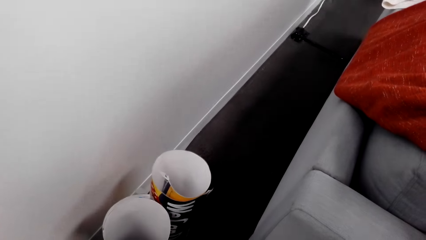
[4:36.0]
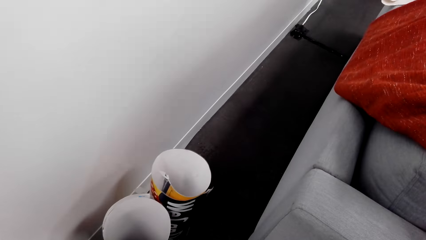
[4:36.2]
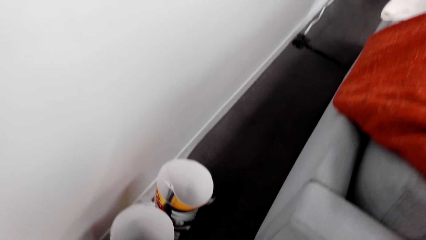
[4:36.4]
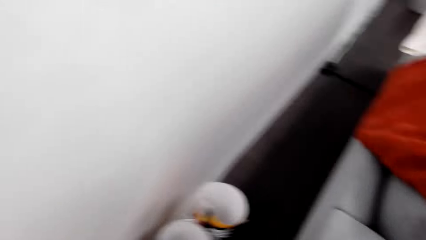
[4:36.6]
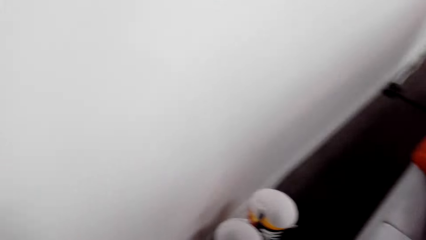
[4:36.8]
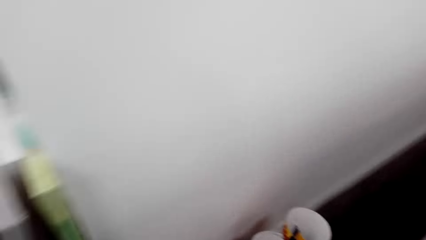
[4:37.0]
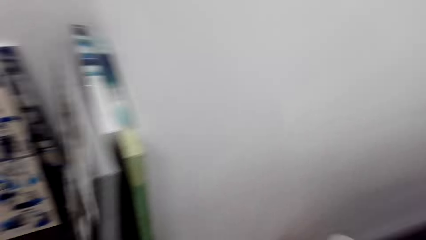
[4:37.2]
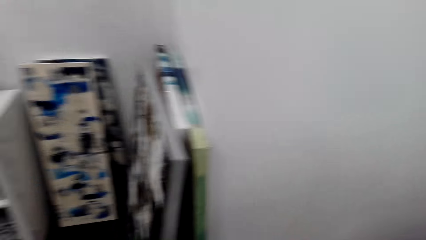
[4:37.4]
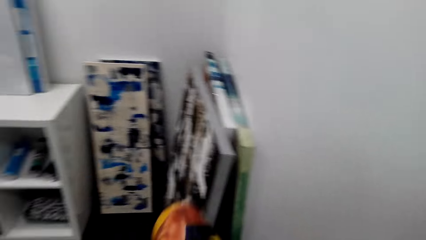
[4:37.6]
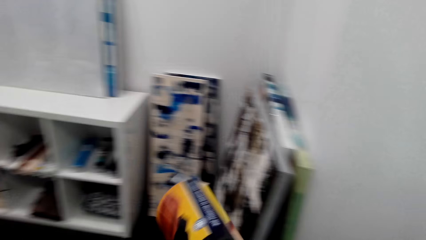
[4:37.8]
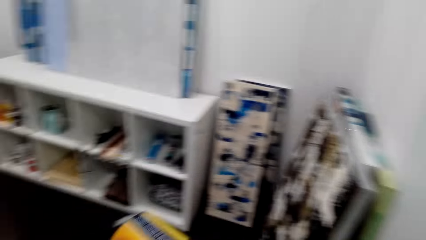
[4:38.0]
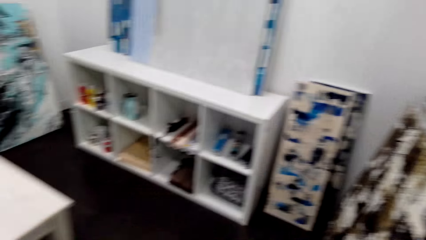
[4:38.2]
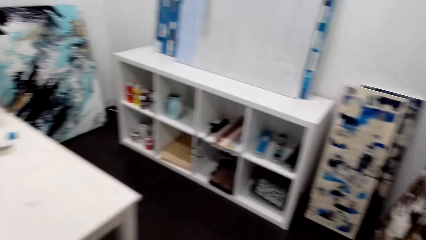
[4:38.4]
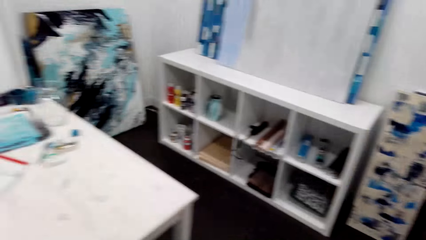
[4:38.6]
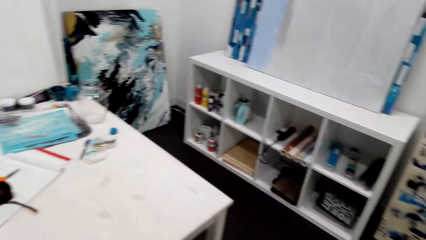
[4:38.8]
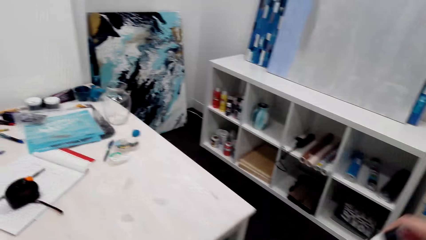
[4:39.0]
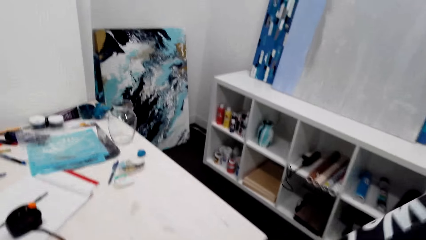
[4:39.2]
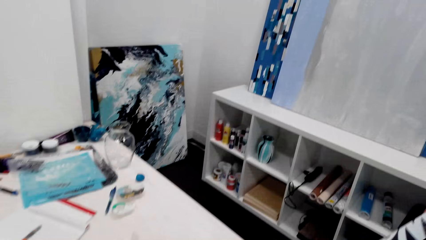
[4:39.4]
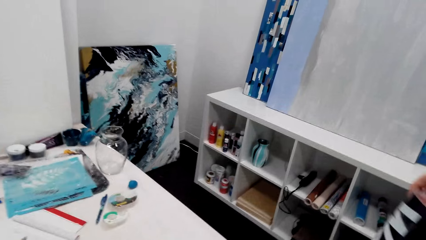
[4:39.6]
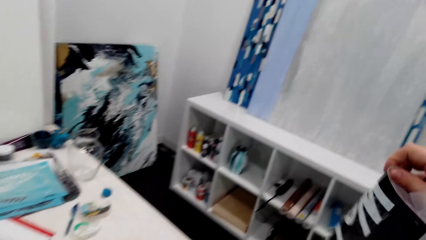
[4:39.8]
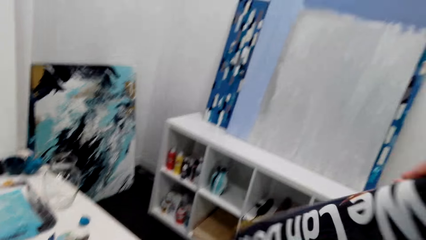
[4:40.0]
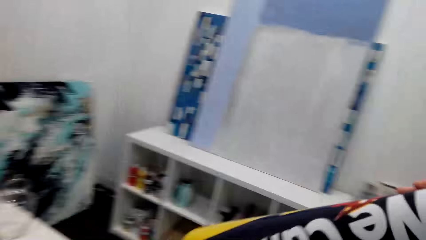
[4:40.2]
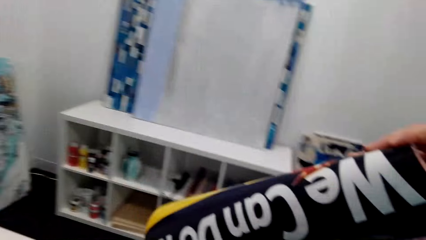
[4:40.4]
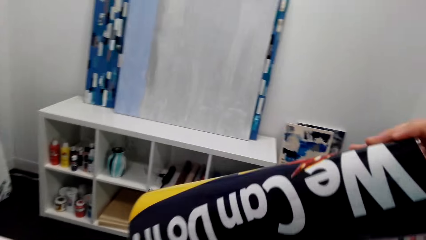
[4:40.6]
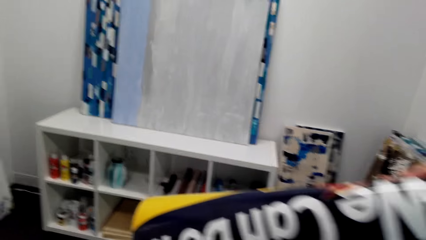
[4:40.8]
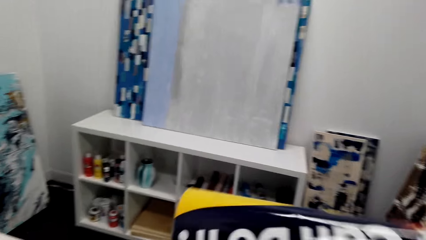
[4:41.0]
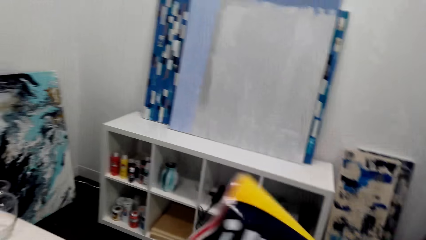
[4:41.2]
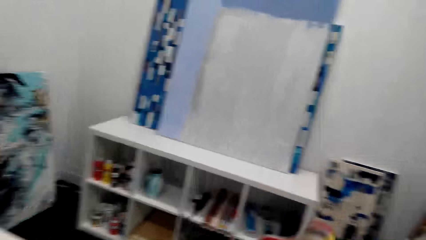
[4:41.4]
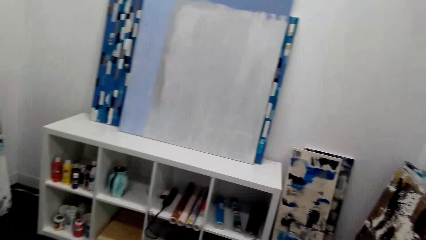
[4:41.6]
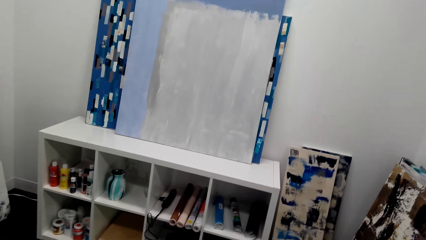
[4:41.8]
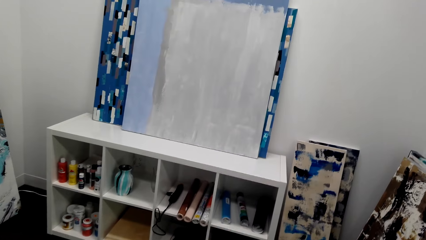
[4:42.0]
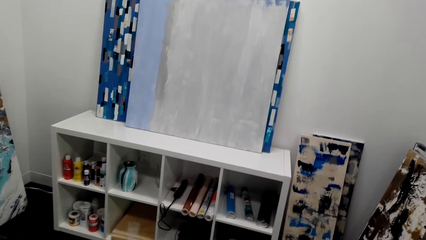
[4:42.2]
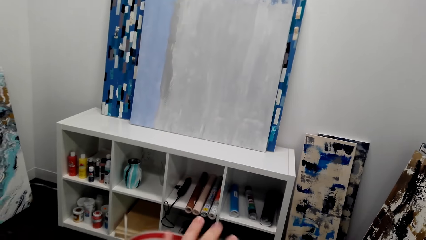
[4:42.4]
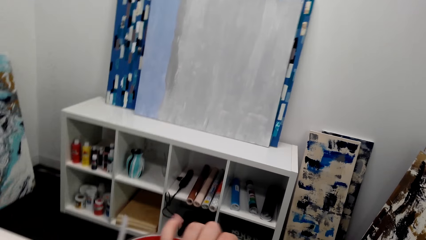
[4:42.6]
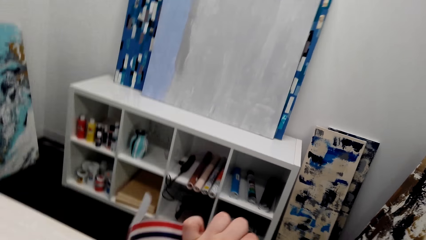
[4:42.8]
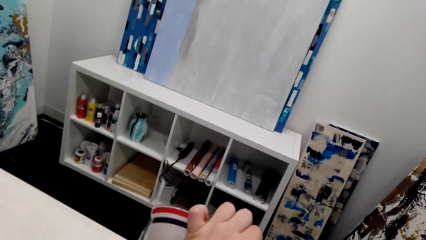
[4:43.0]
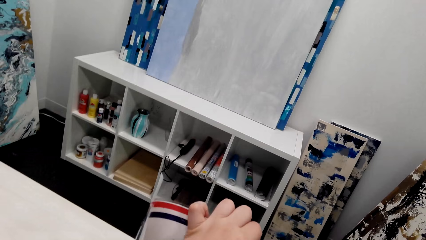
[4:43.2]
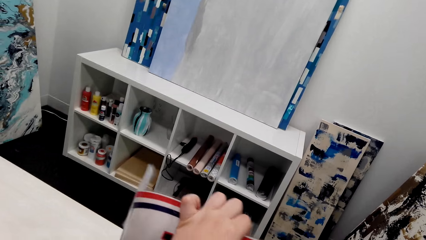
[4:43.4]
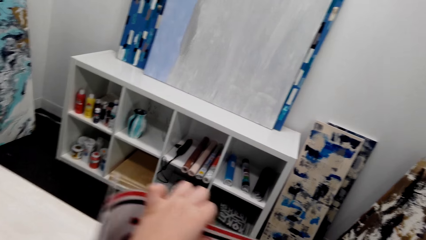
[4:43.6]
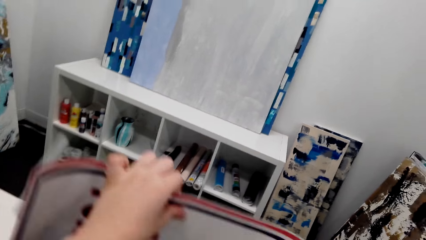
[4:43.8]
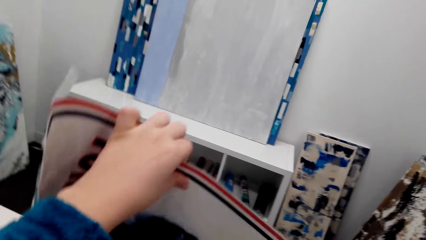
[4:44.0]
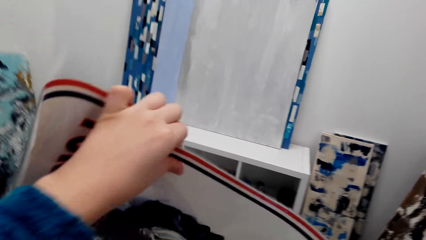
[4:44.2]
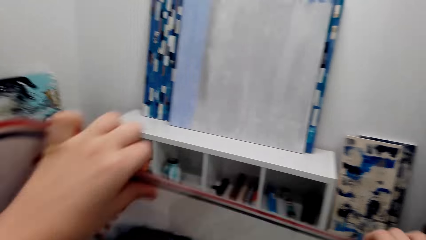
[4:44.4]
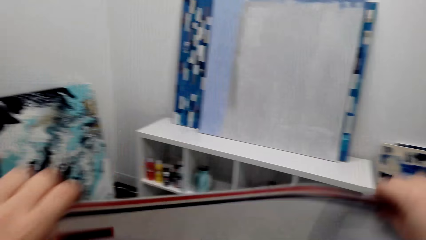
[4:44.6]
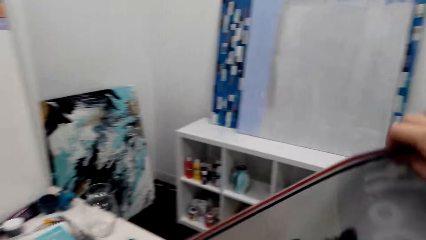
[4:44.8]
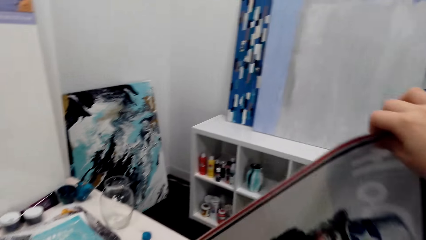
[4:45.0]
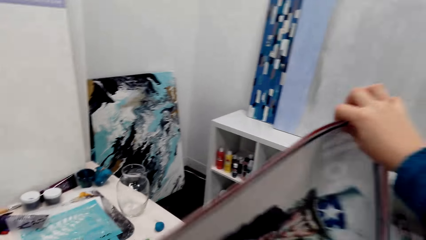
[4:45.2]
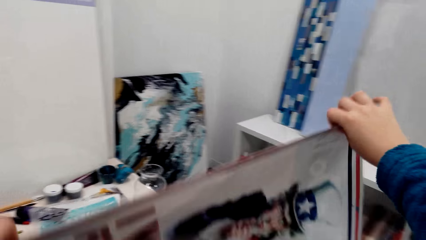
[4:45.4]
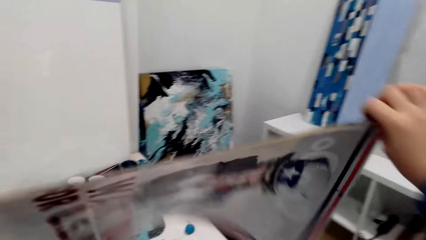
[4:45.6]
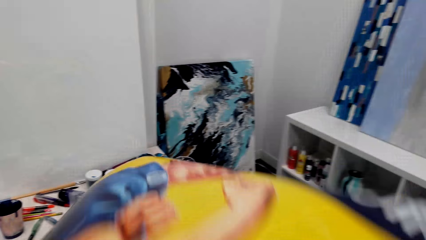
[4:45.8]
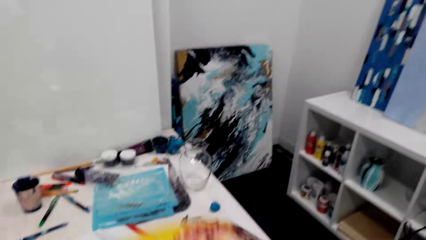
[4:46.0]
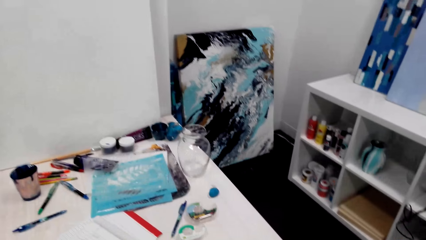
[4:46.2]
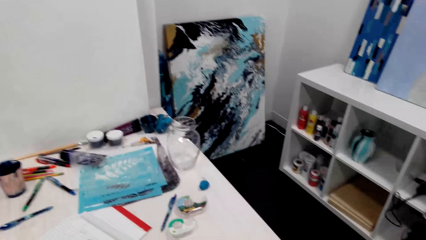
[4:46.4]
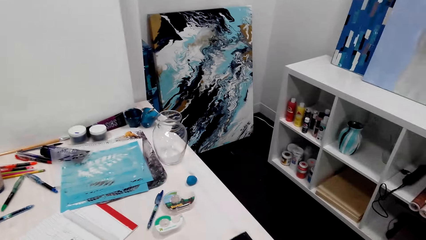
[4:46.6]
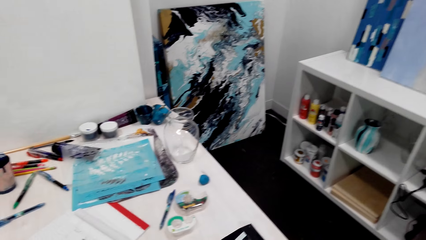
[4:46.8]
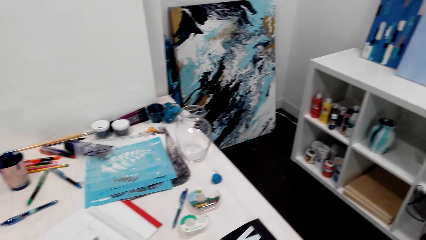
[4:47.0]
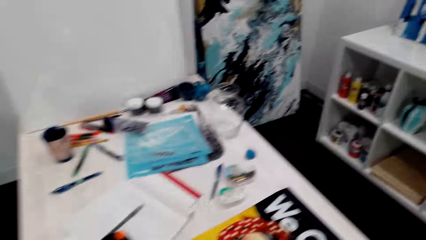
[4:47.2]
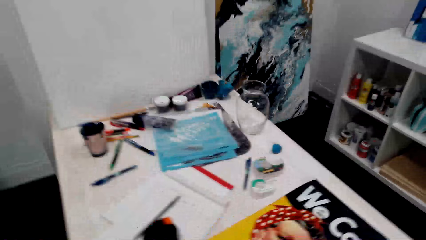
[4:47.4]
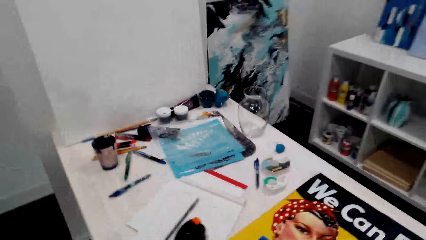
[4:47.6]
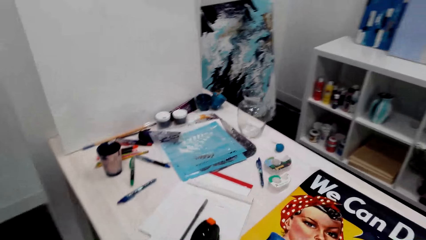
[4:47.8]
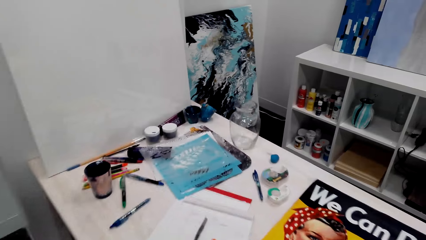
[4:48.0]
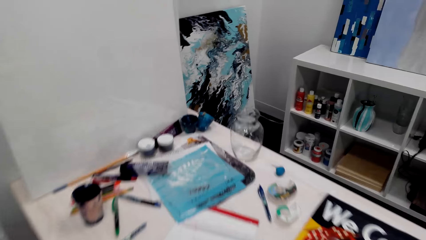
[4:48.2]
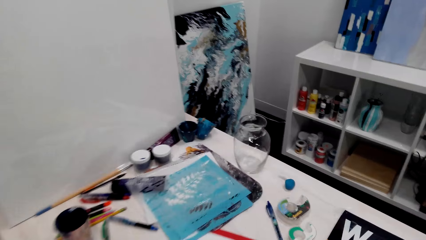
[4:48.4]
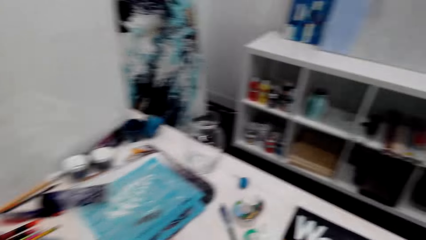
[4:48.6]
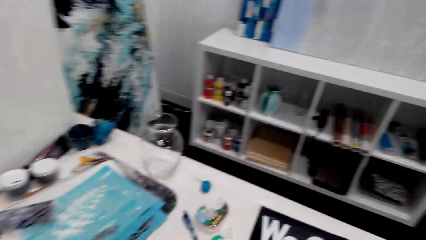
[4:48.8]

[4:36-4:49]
The camera wearer looks around. She walks in the room. She picks up a poster. She holds the poster in her hands. She places the poster on the table.

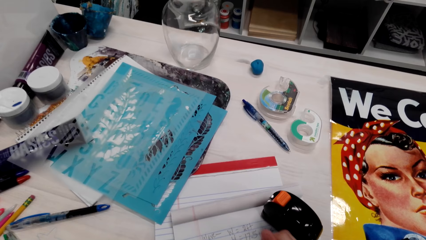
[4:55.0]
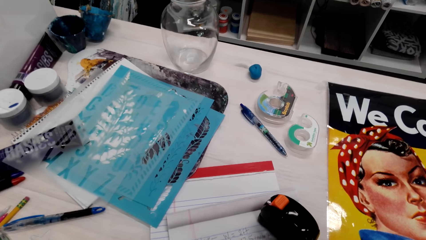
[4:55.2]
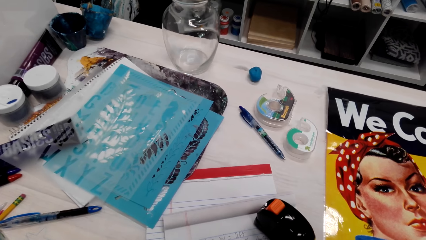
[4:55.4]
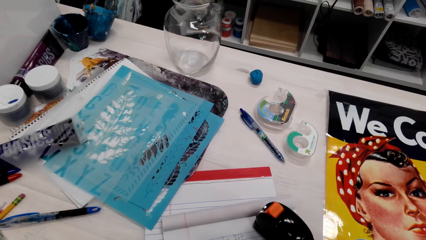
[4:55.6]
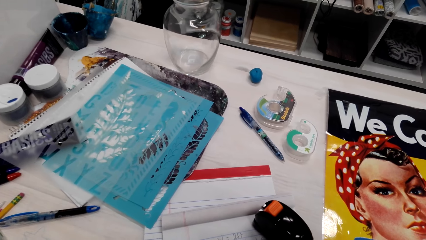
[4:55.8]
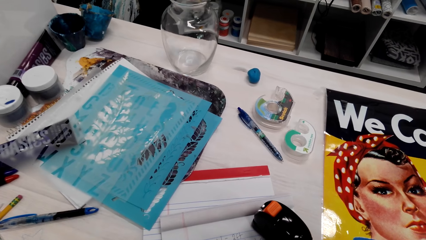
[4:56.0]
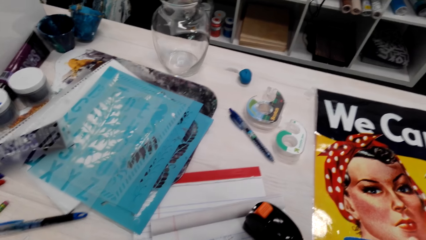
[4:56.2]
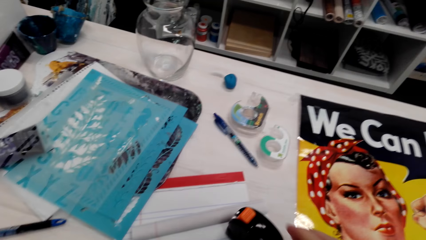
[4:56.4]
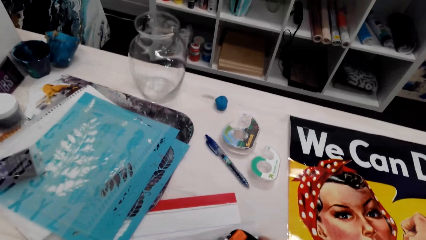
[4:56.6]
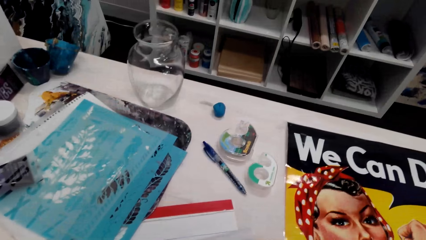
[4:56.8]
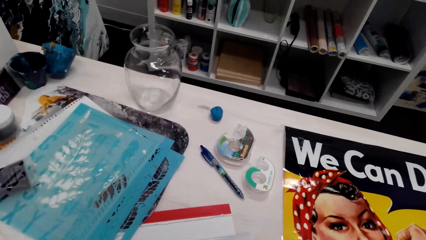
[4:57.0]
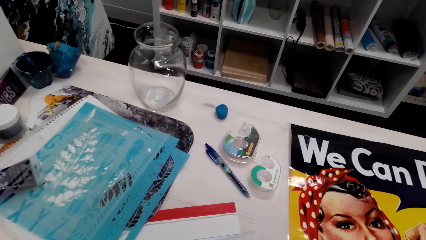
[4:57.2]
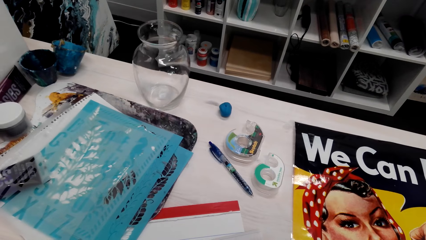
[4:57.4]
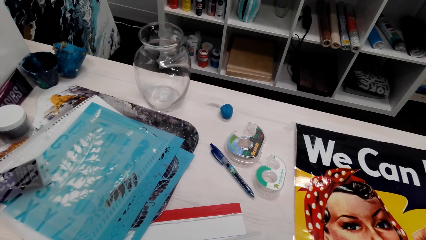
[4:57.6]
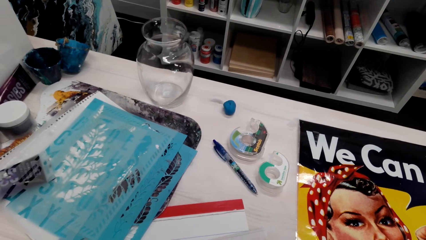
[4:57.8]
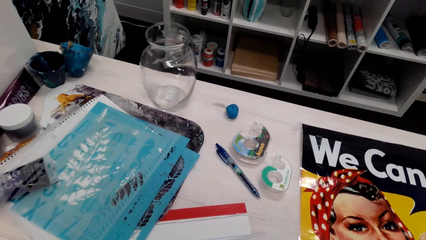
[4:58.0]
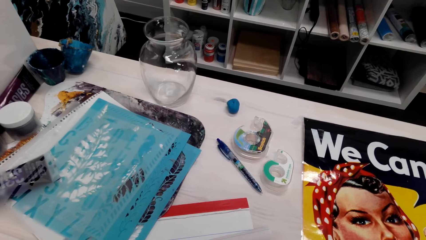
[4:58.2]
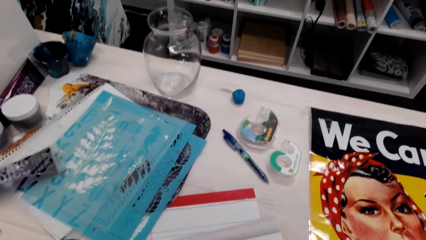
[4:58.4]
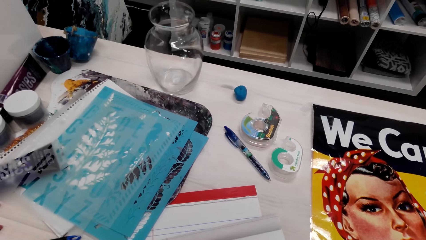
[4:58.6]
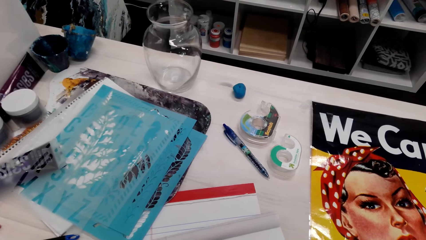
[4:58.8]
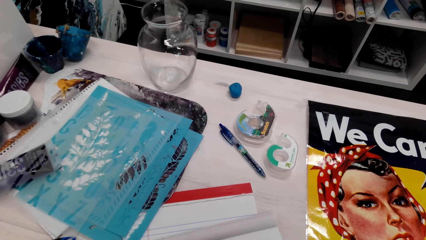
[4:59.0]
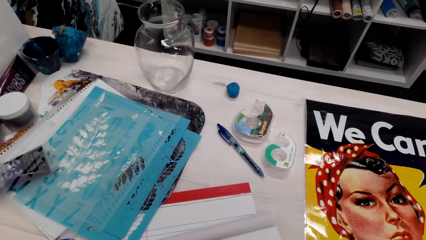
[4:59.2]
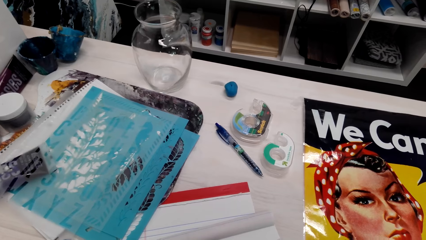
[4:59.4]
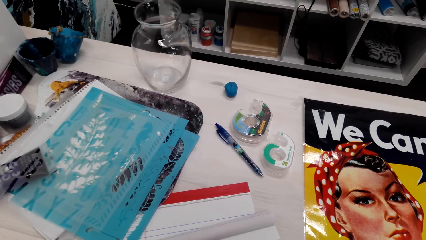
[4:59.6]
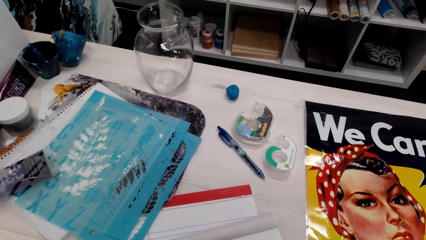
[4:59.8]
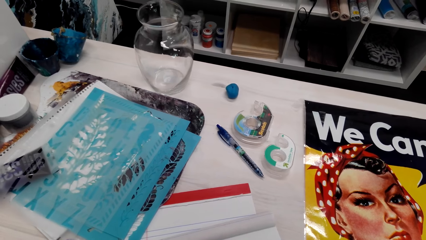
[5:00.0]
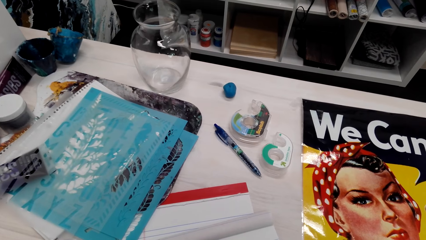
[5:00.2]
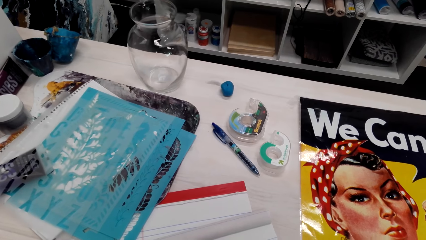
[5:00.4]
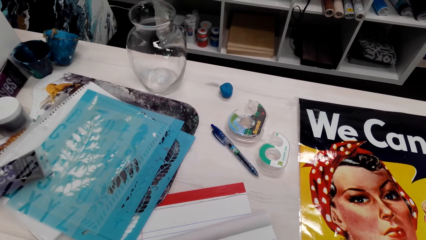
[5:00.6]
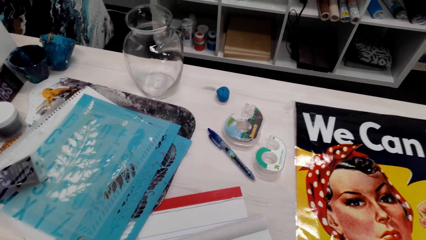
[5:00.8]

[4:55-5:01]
The camera wearer writes in the book. They look around the room.
